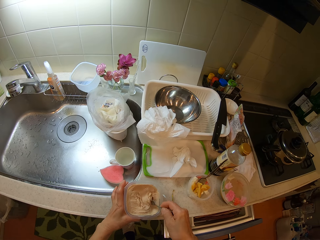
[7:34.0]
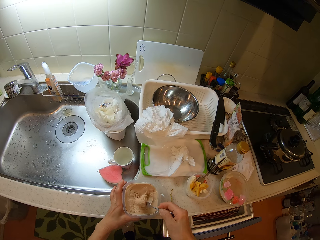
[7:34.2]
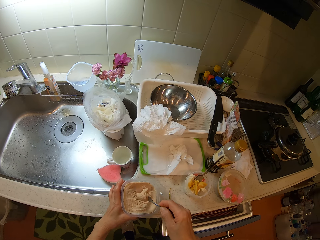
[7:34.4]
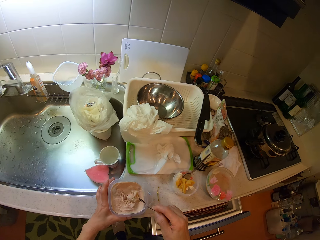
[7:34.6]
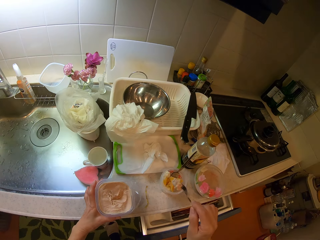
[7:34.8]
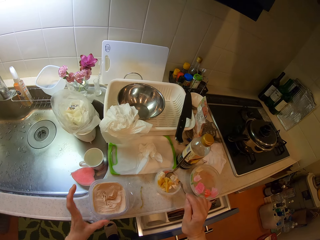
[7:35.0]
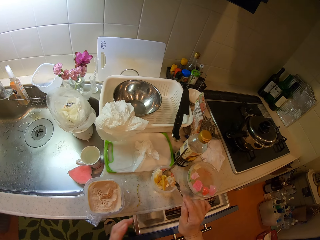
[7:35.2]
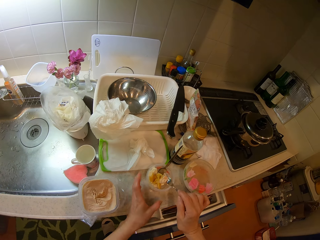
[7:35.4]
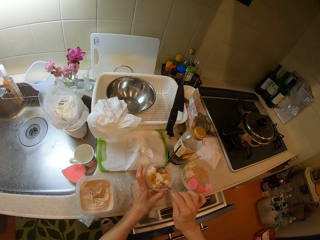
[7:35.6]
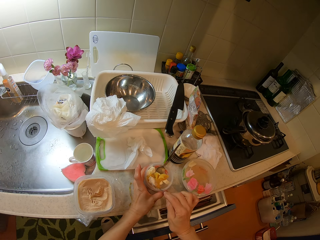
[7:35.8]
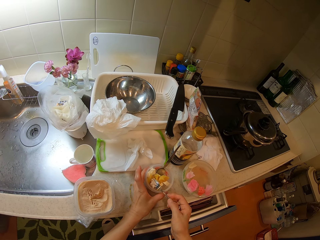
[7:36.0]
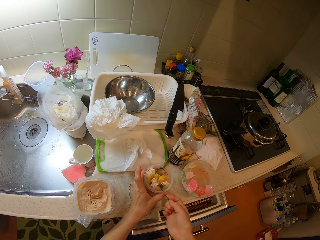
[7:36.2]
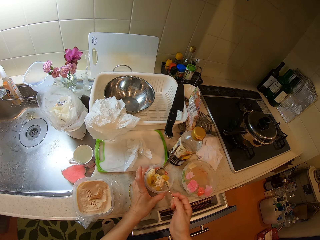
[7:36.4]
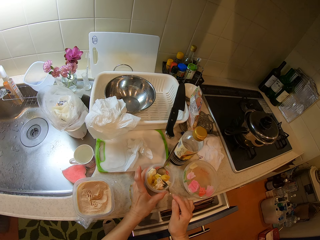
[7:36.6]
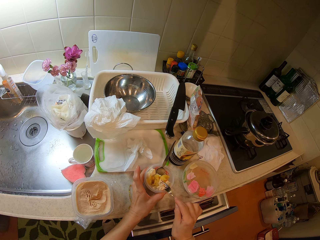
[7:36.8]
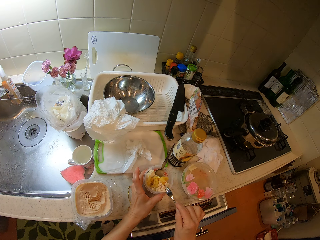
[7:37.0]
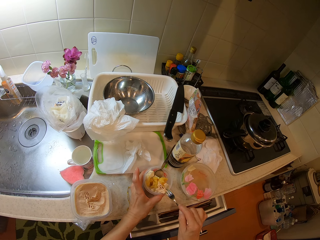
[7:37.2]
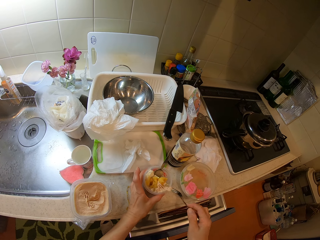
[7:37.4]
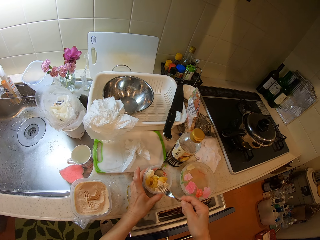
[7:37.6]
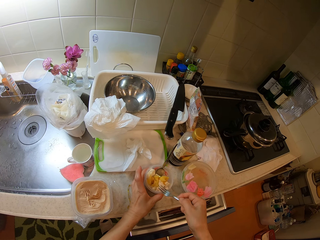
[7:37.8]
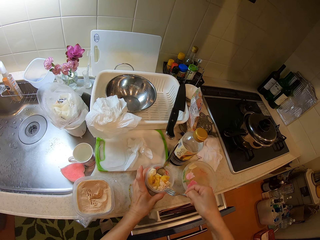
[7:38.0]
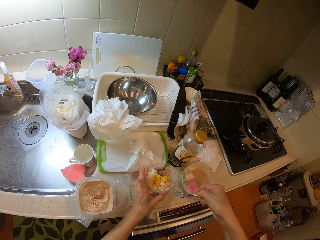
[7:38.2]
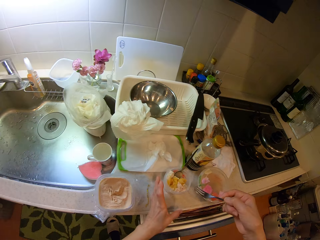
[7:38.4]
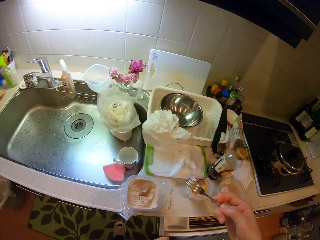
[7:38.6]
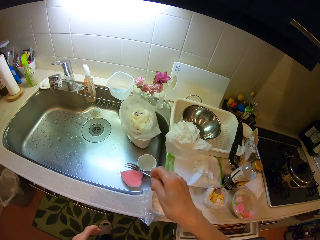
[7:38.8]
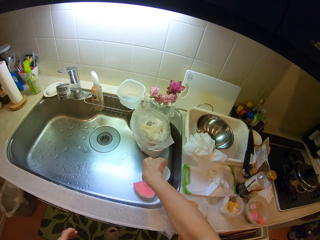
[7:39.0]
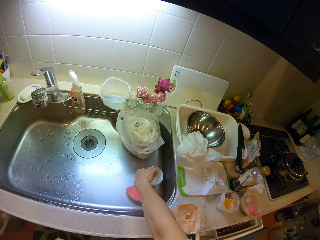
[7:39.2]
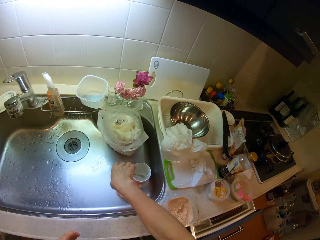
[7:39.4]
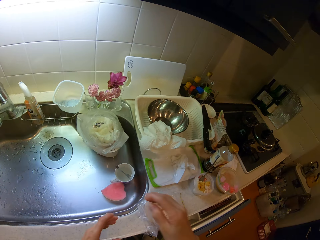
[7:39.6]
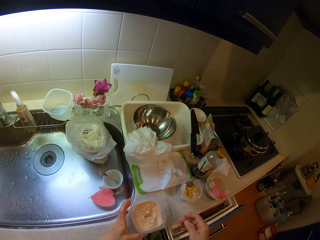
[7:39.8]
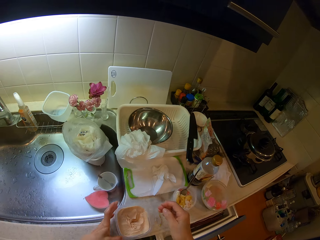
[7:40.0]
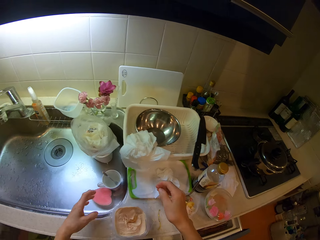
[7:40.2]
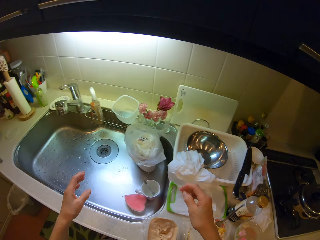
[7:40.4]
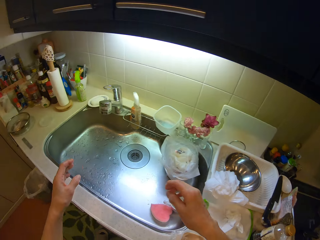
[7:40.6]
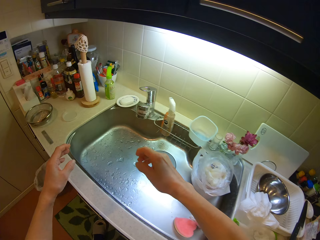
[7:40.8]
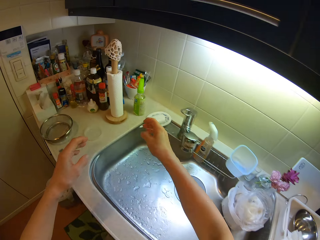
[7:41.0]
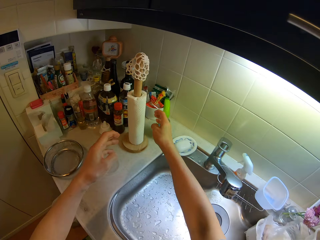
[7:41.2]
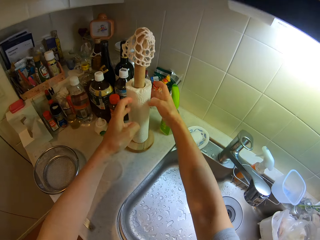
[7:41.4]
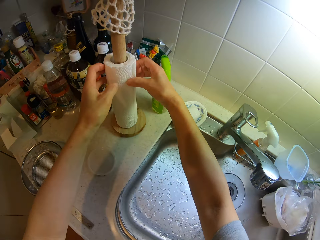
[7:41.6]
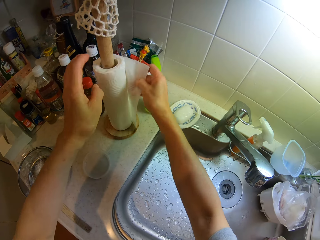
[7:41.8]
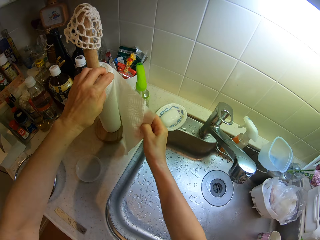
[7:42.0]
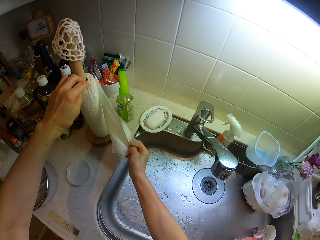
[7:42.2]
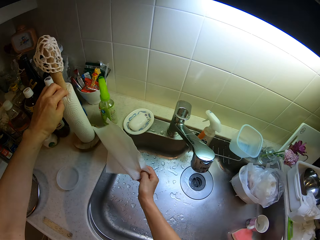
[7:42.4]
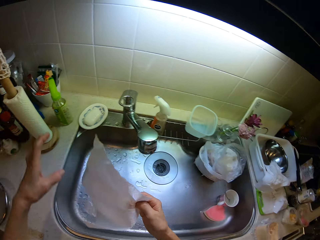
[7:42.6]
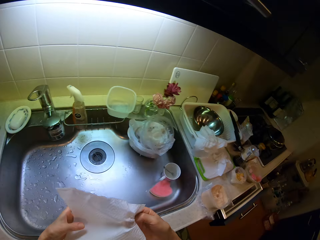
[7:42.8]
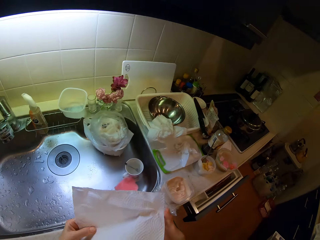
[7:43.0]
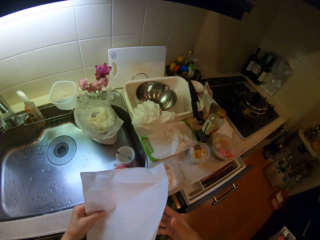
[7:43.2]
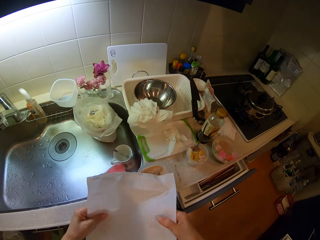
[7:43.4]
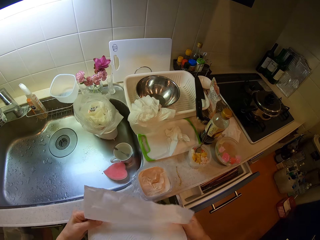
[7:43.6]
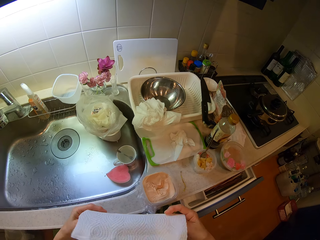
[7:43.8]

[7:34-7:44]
The camera wearer scoops the paste from the container on the cabinet to another container on the cabinet with the fork. They hold a storage container with a hand. They put something in the storage container. They wipe the fork on the brim of the container on the cabinet. They turn the fork. They put the fork in a mug. They drop the knife in a bowl in the sink. They unroll a paper towel. They cut out of a roll of tissue paper on the cabinet.

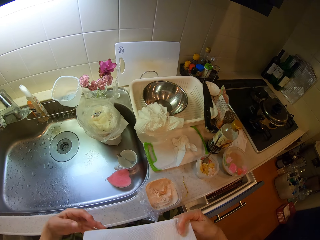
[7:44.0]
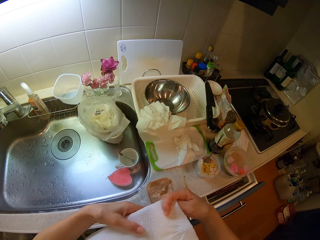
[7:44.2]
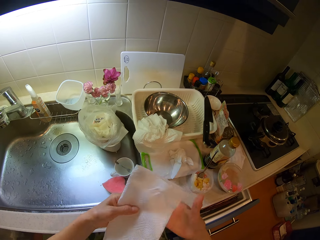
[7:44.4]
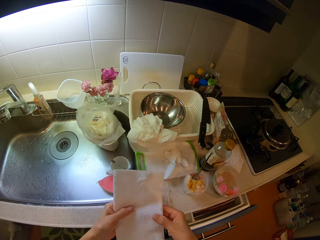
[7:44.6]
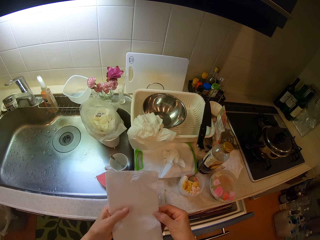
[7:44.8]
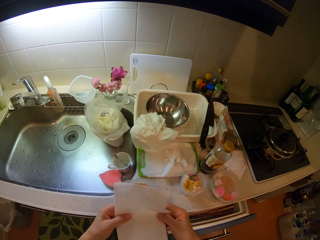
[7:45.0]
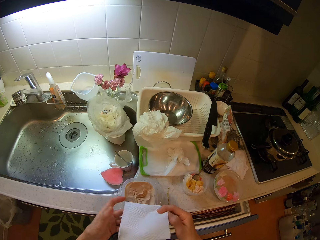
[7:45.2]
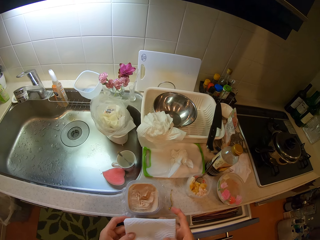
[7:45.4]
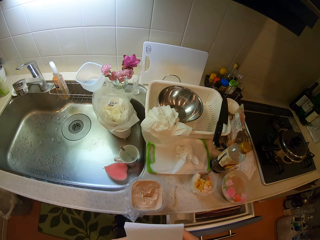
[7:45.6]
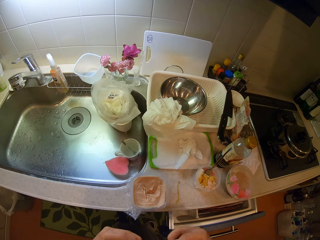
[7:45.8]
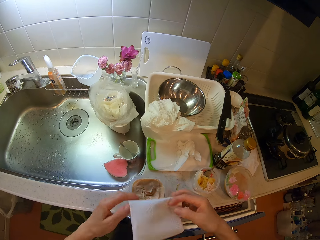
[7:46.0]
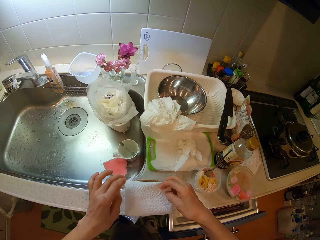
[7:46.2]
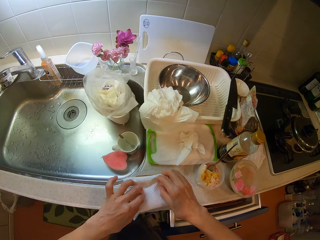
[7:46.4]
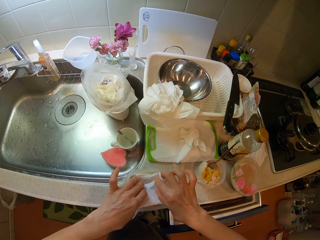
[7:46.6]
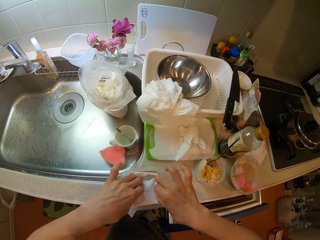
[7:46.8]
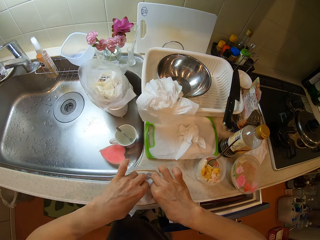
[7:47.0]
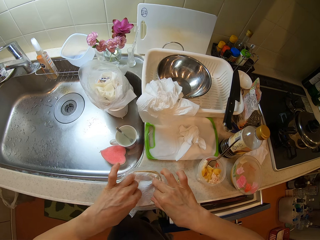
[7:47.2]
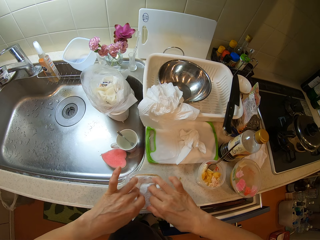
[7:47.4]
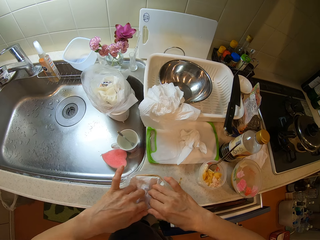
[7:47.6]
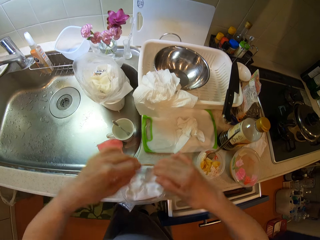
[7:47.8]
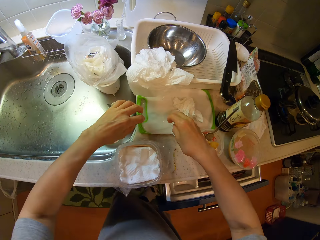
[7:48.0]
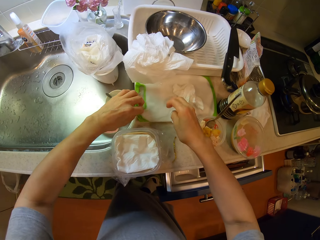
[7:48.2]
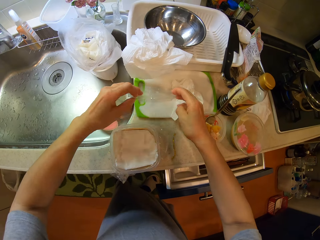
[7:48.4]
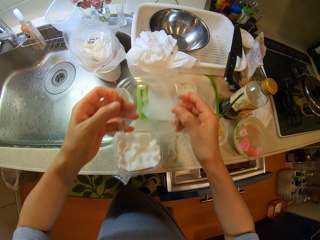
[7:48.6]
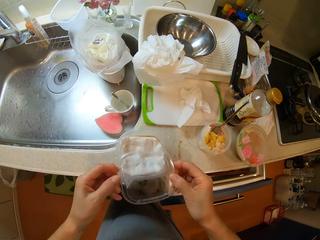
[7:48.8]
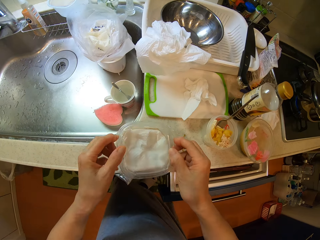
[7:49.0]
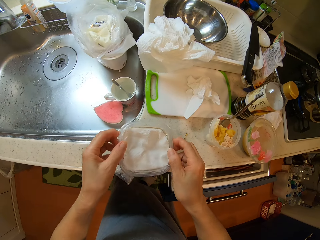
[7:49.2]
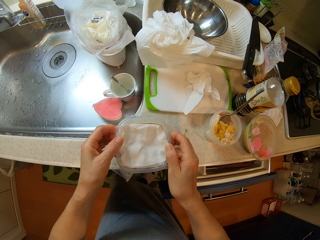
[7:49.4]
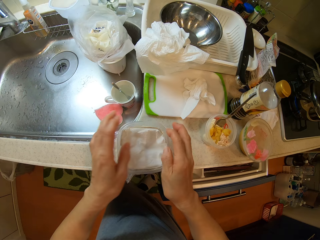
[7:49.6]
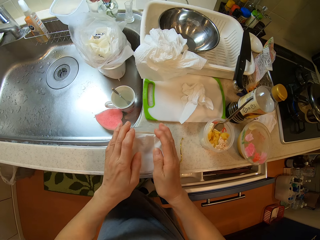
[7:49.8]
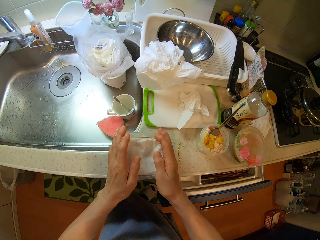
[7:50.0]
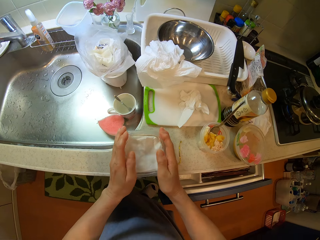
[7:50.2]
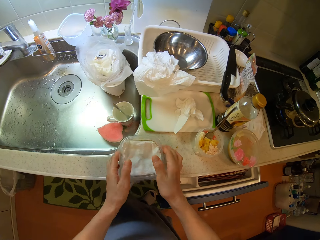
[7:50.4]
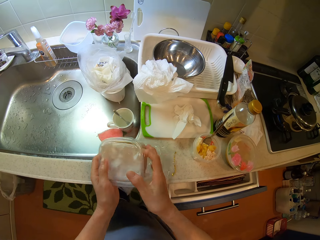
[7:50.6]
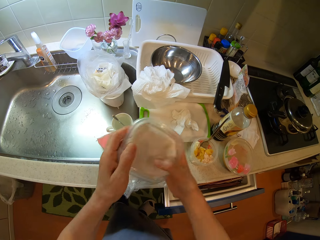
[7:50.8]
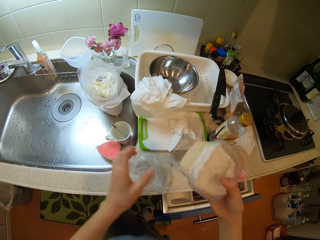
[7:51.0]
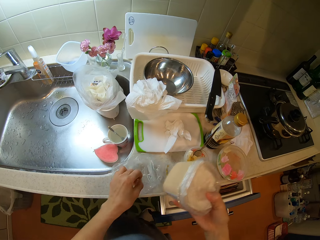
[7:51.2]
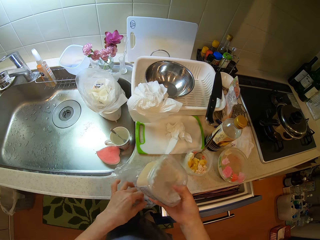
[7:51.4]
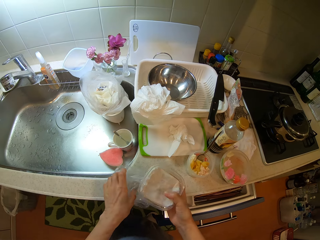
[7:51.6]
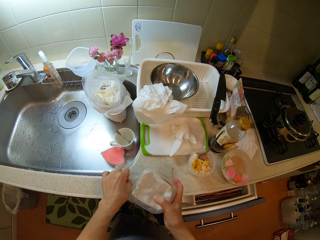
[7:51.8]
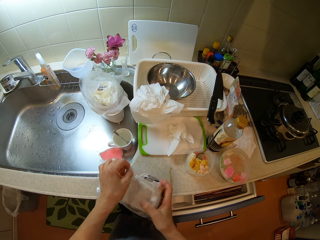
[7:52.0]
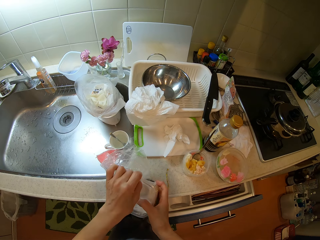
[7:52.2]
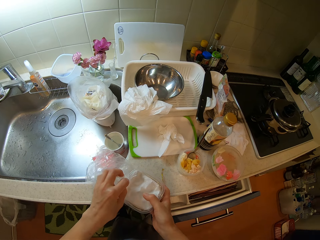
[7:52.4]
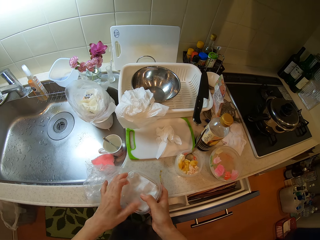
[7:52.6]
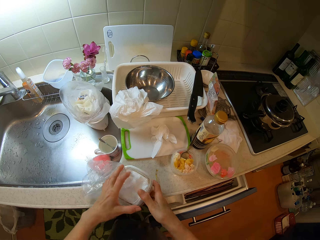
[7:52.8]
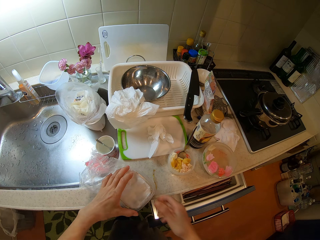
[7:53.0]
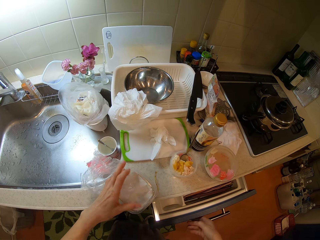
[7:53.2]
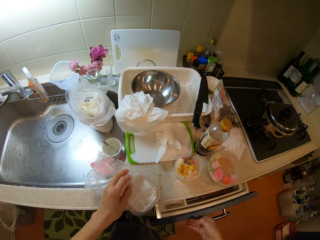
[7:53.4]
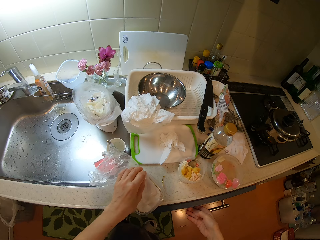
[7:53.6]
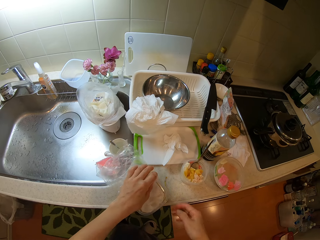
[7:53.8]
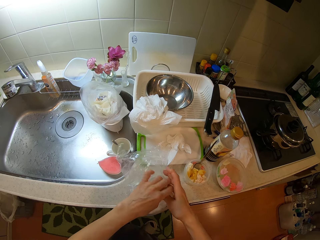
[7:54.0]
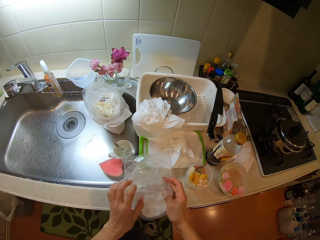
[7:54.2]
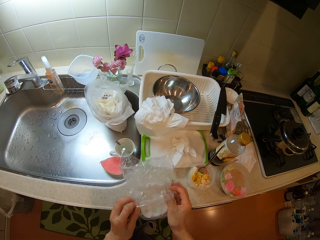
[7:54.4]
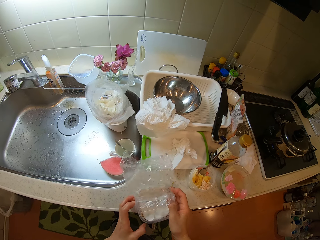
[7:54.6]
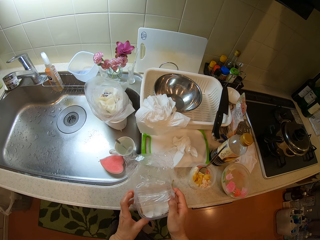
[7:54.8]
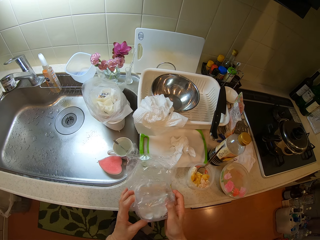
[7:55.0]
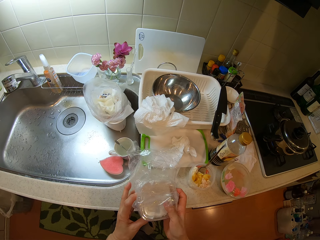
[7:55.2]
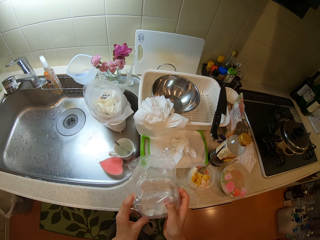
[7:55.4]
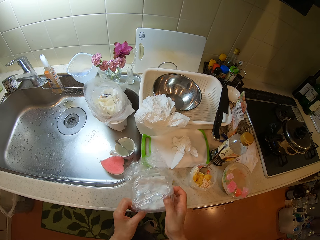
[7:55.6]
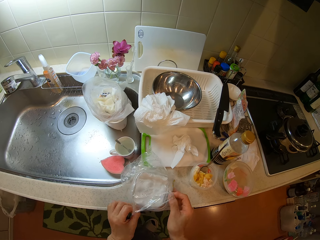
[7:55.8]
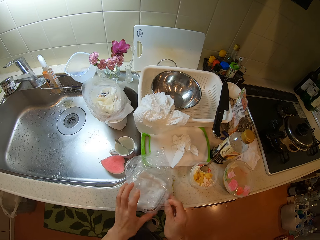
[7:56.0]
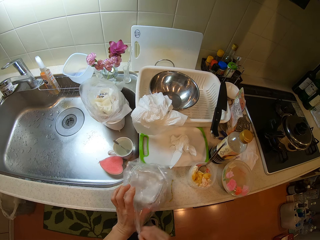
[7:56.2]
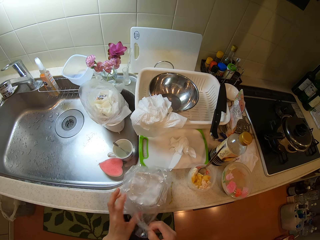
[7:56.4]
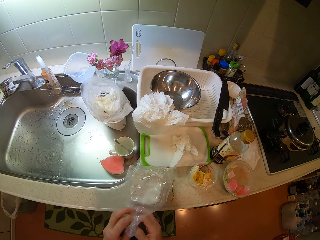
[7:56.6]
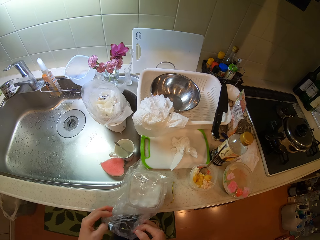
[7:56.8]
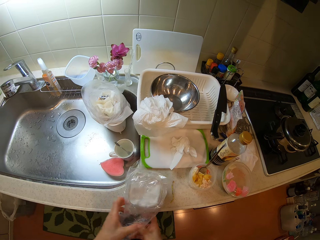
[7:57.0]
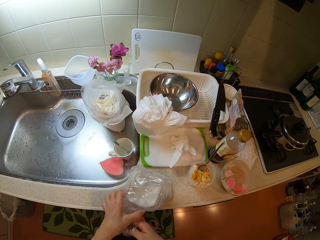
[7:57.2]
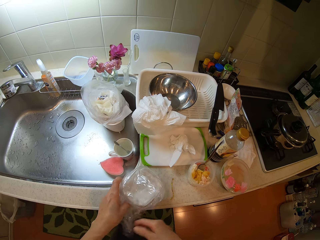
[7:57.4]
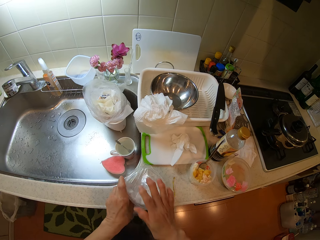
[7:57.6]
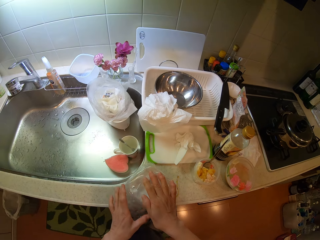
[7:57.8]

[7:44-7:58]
The camera wearer folds the tissue with his hands. He covers the paste in the container on the cabinet with the tissue. He picks the lid of the container on the cabinet. He covers the container with the lid. He lifts the container from the cabinet. He puts the container in the nylon or plastic paper on the cabinet. He shuts the drawer. He puts the storage container in the plastic paper.
